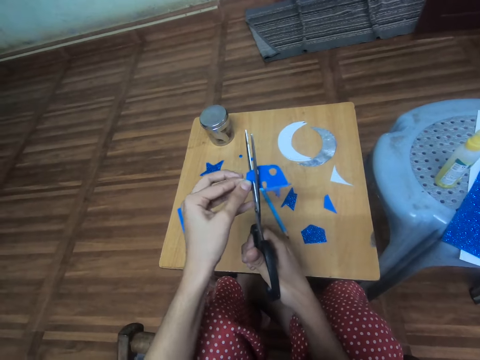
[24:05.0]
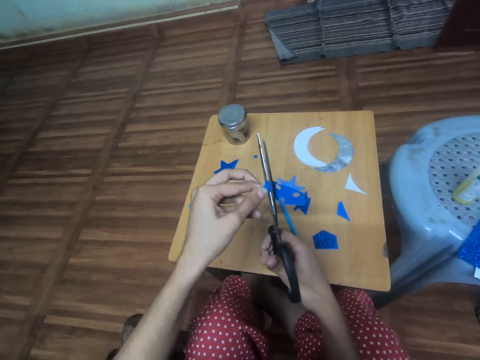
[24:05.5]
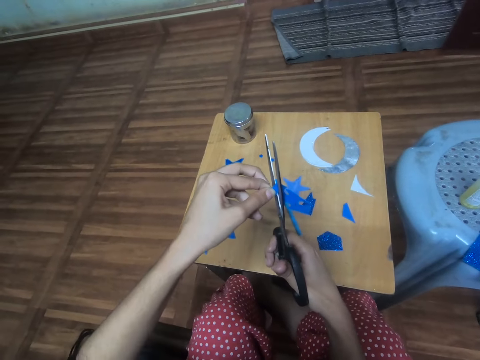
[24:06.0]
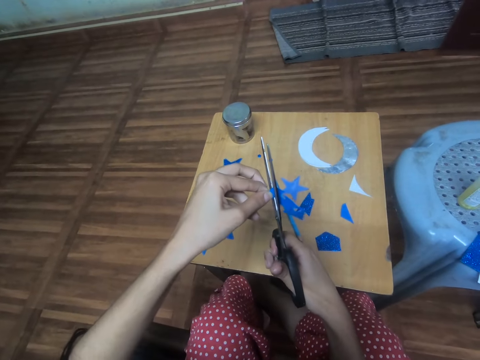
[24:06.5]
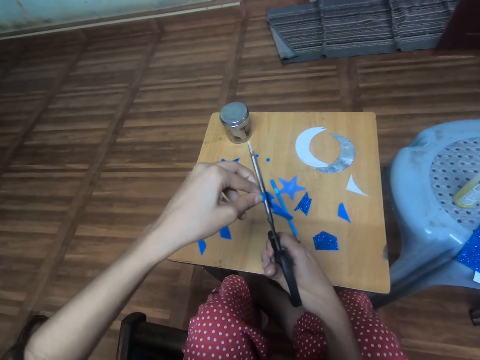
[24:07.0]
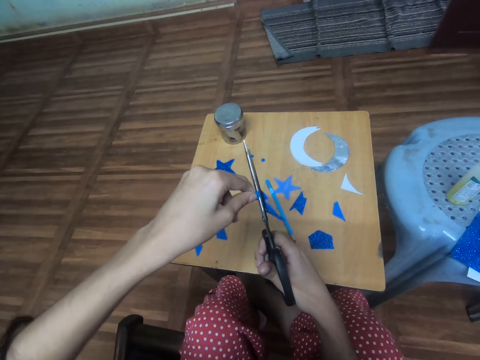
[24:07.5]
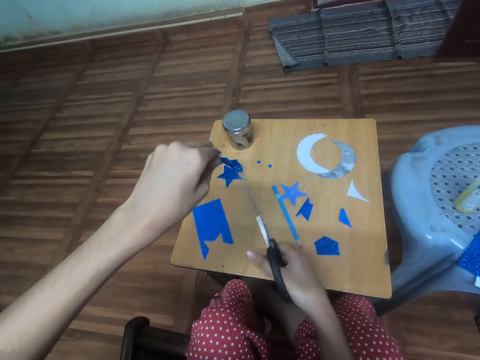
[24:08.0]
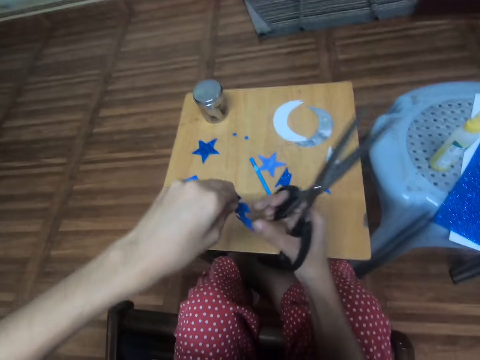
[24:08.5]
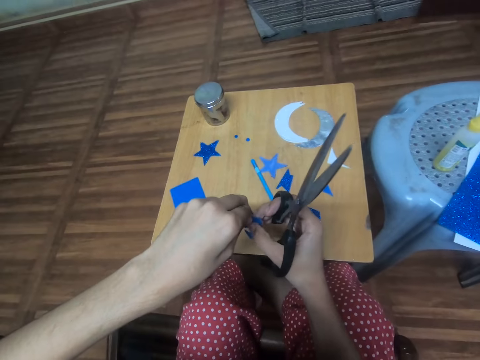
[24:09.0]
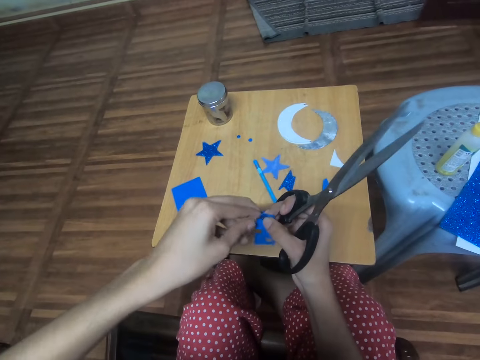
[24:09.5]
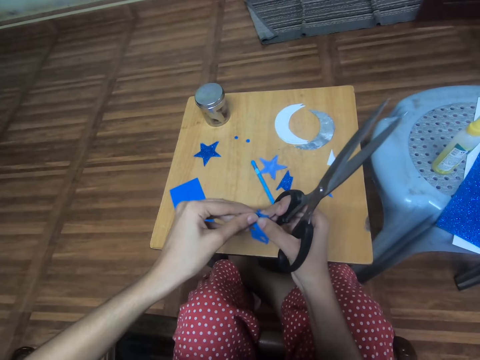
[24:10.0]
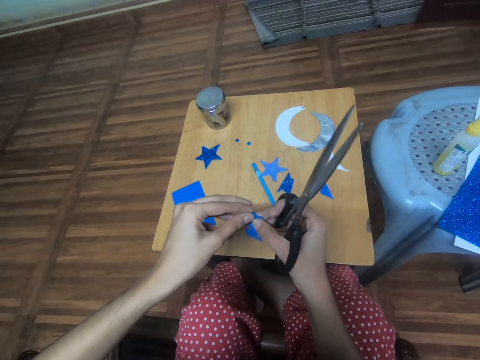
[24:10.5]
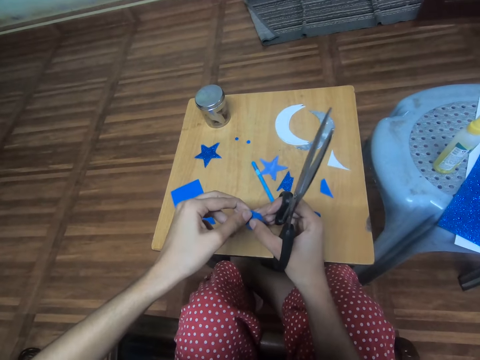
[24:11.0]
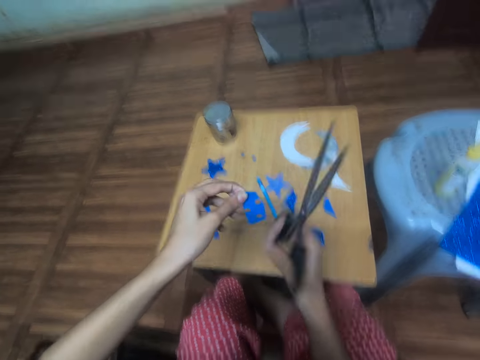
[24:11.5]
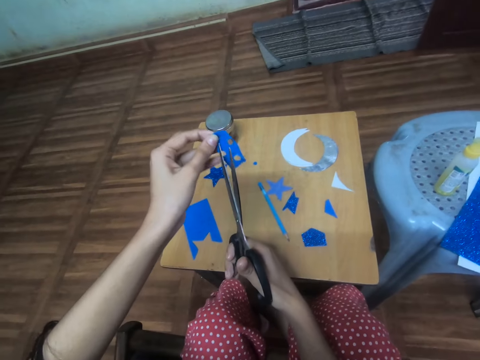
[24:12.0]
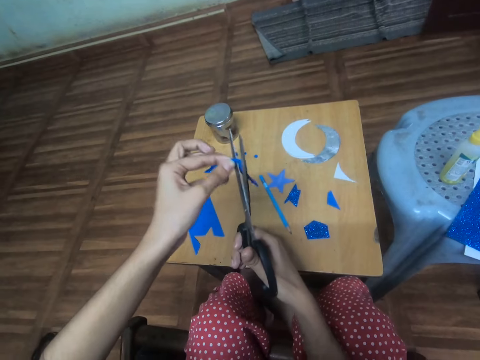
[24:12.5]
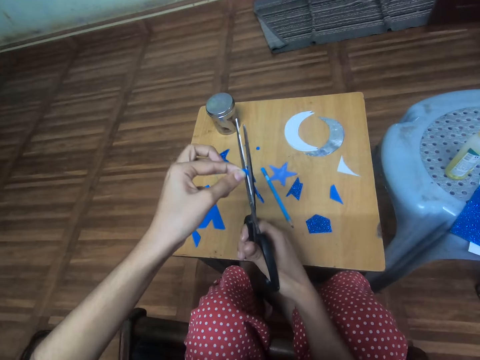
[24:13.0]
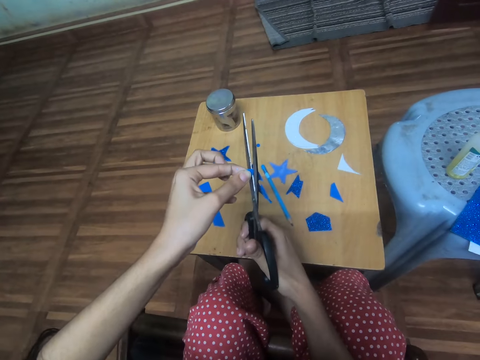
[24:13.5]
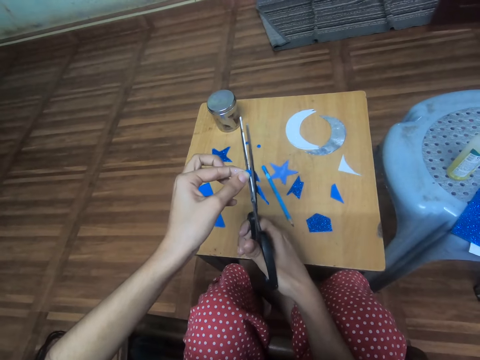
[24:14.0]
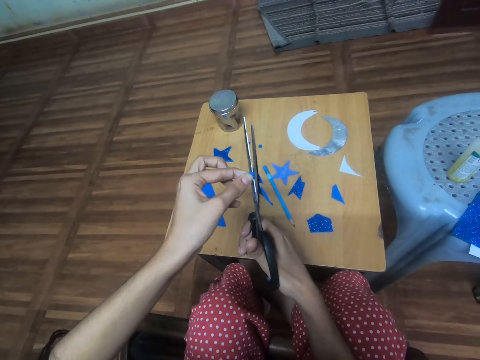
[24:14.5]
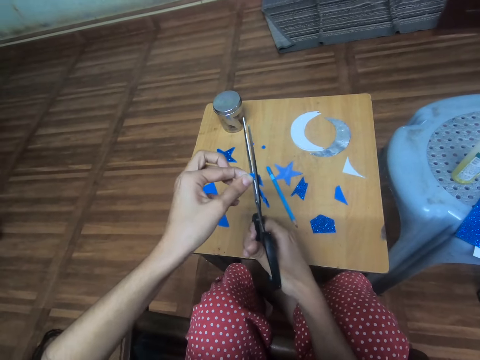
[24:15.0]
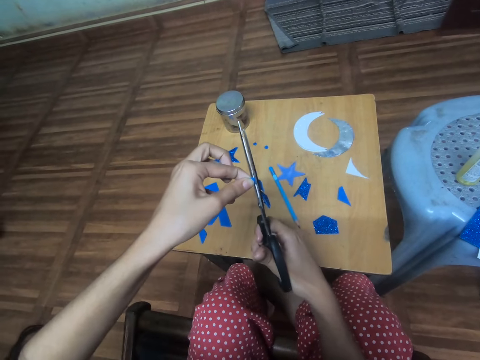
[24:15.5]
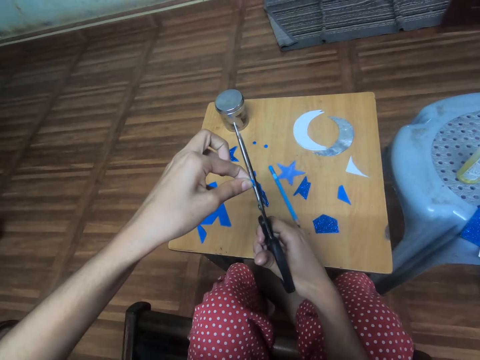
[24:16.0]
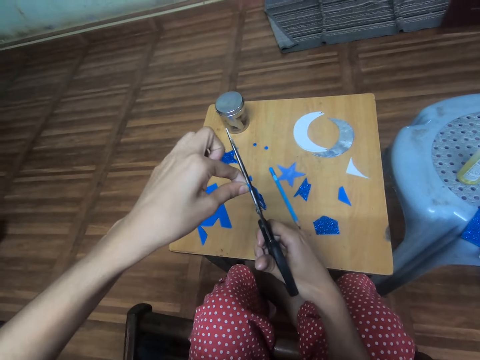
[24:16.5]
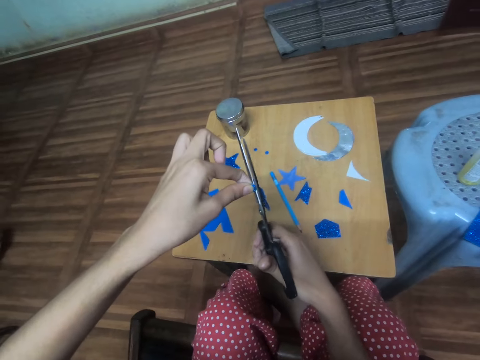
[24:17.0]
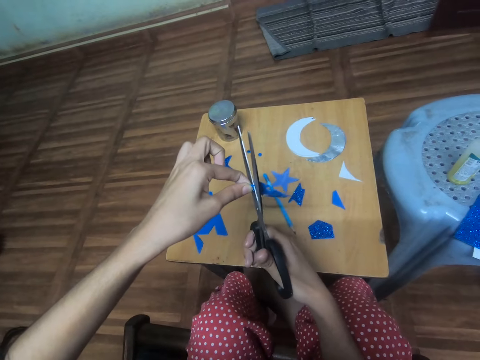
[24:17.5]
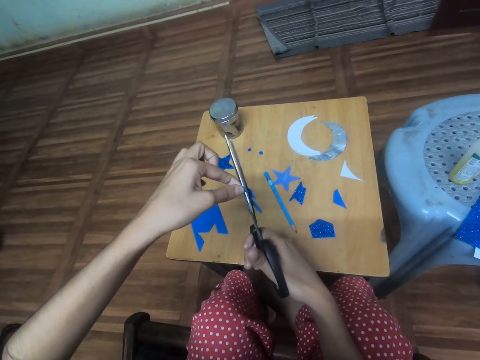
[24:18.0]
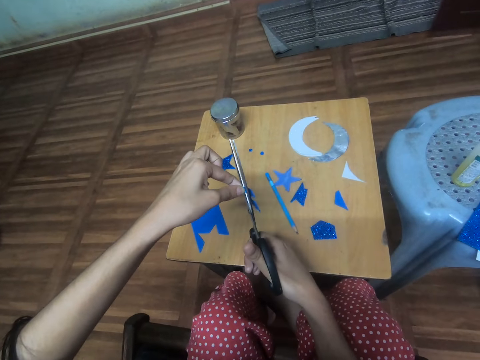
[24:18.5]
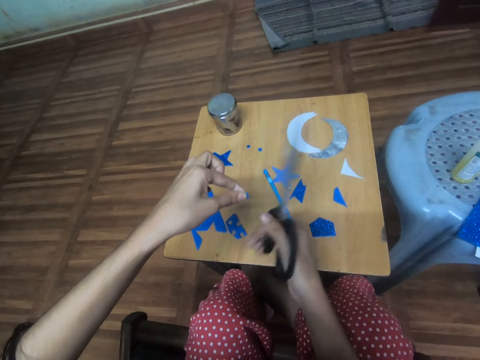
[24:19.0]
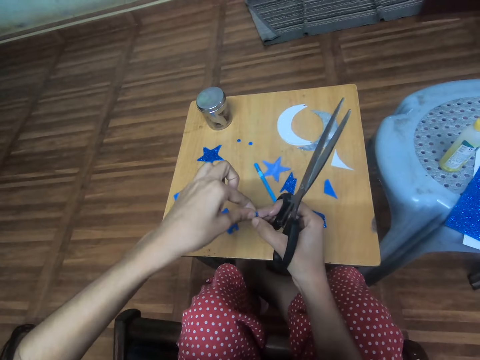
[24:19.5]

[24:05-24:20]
The camera wearer cuts the paper. They turn the paper. They cut the paper.

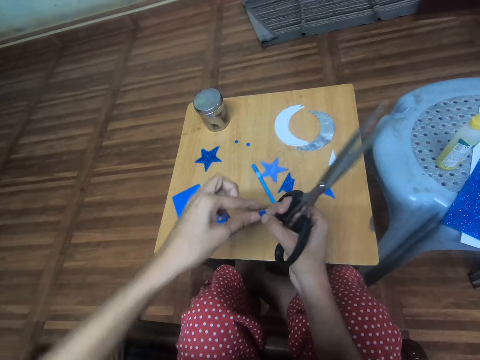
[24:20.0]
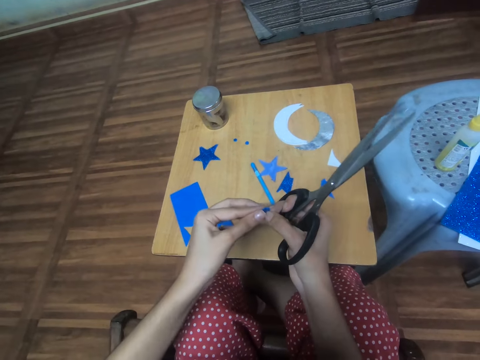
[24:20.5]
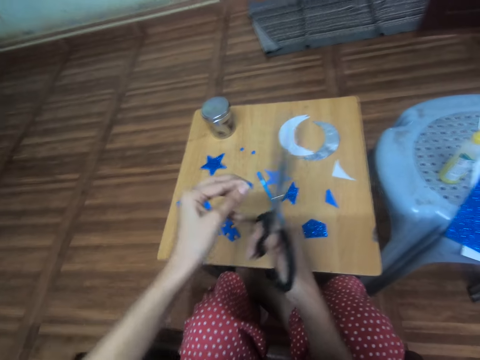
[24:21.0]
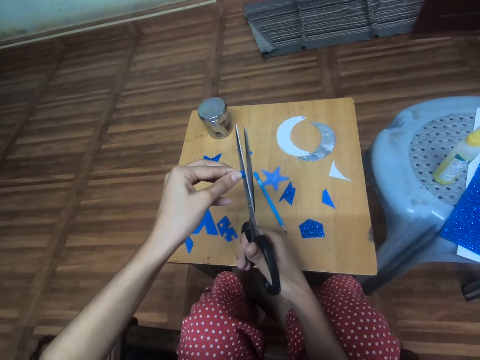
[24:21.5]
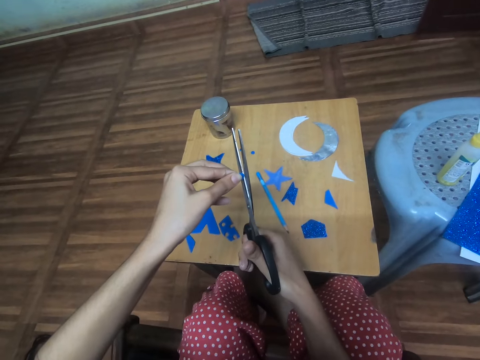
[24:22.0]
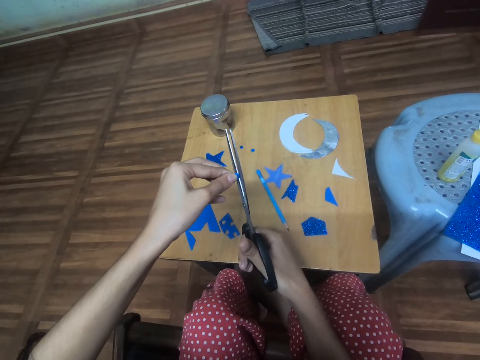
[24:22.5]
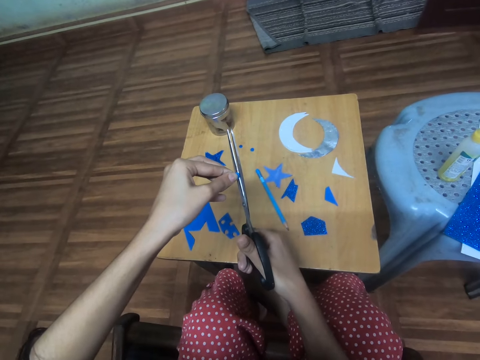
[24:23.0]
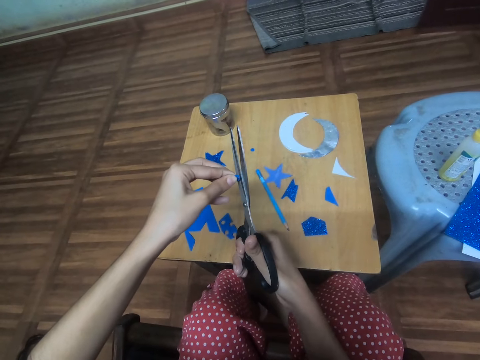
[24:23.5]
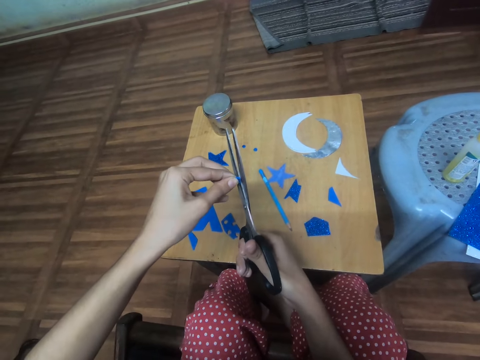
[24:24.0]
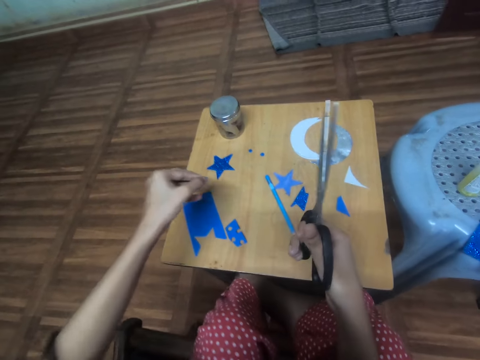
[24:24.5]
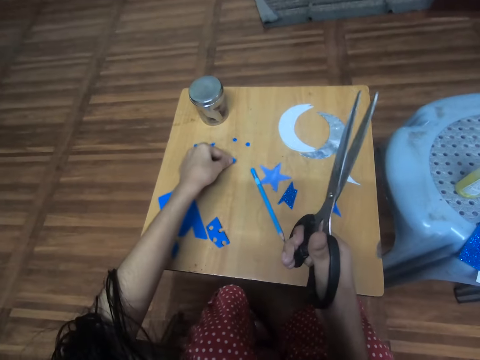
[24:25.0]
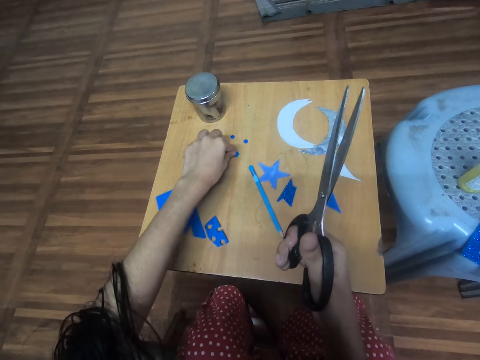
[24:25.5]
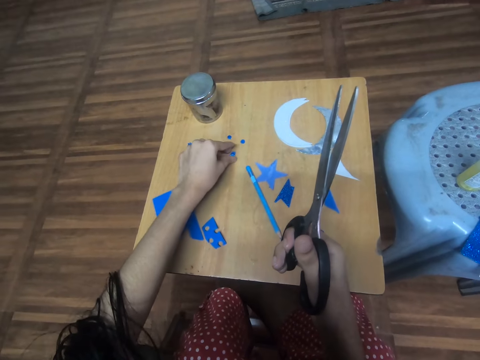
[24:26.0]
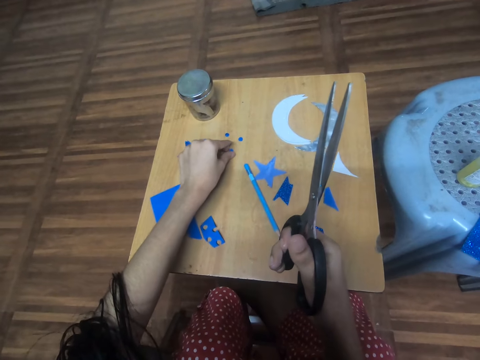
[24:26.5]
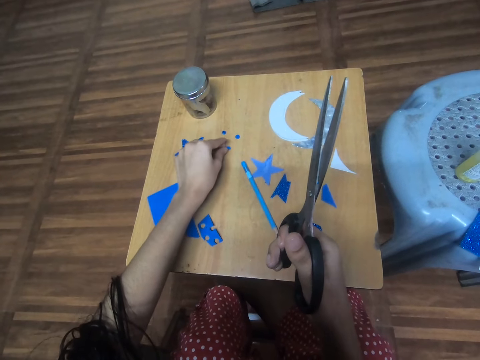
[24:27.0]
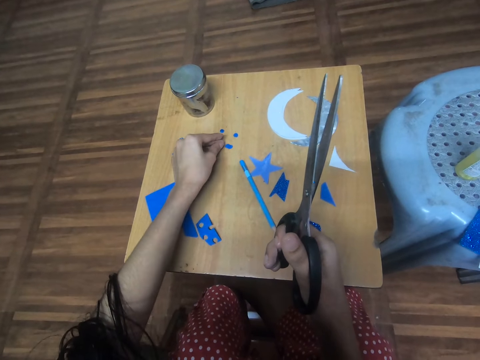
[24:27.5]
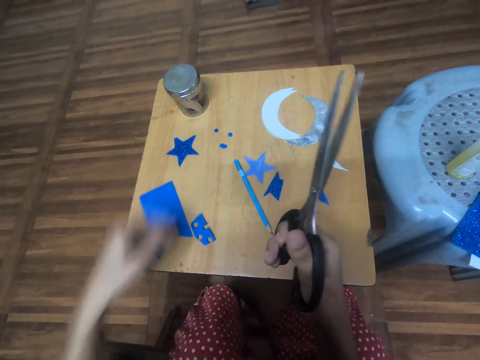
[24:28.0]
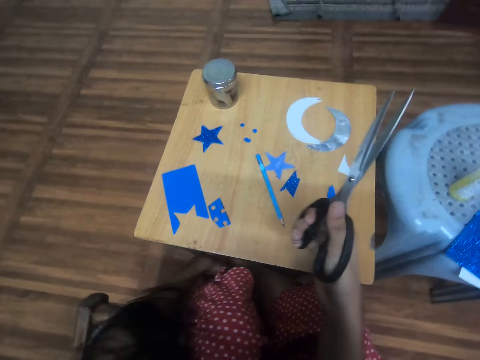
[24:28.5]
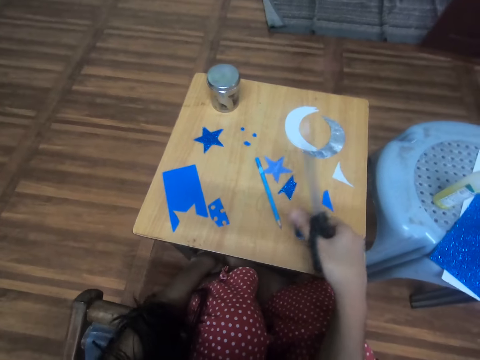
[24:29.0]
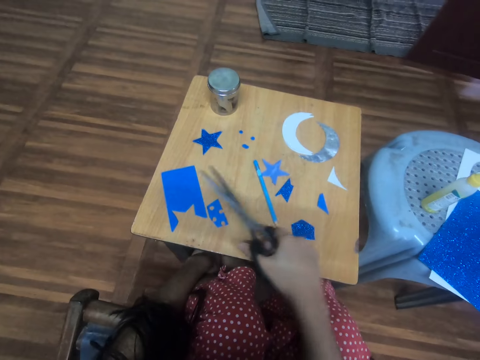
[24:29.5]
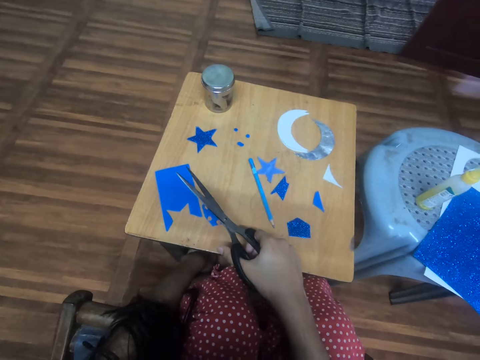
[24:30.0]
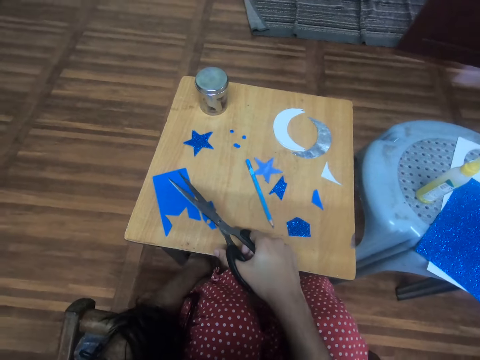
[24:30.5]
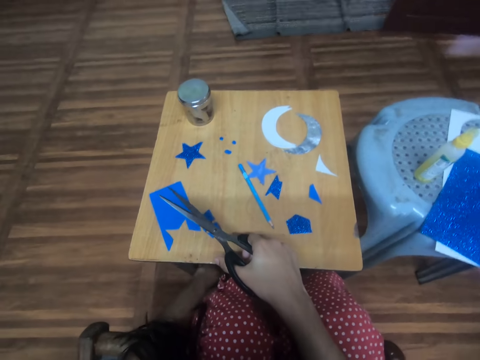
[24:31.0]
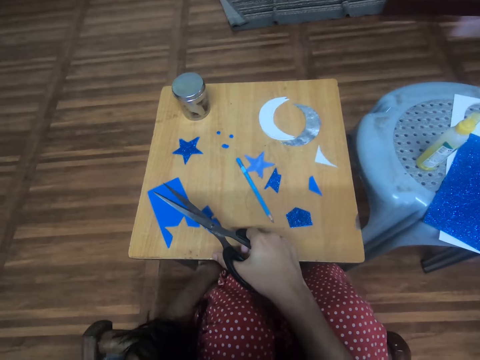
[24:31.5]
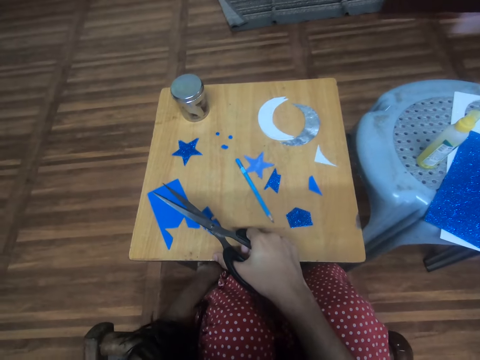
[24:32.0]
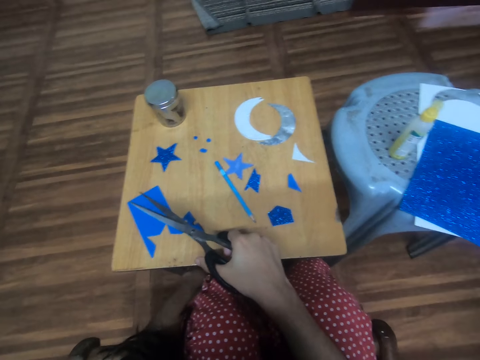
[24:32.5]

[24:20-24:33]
The camera wearer drops both circle-shaped glitter foam sheets on the table with her left hand. She scratches her left leg with her left hand.
